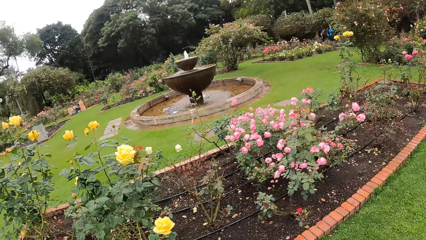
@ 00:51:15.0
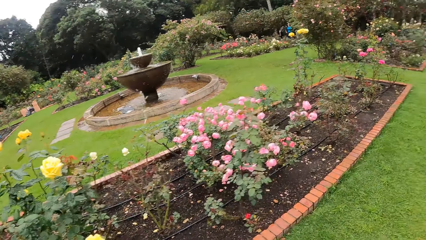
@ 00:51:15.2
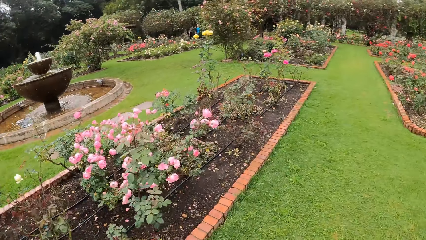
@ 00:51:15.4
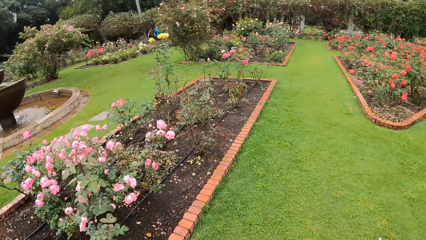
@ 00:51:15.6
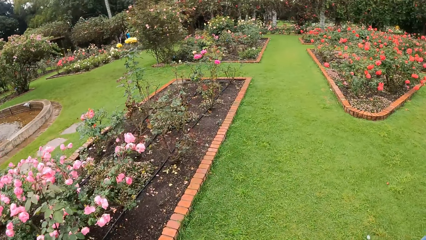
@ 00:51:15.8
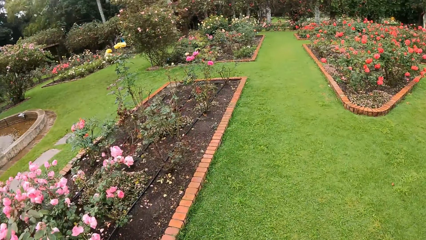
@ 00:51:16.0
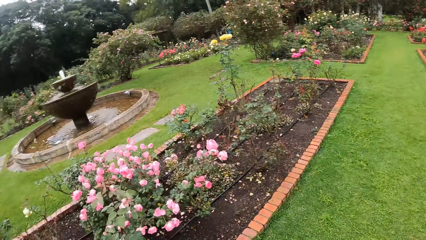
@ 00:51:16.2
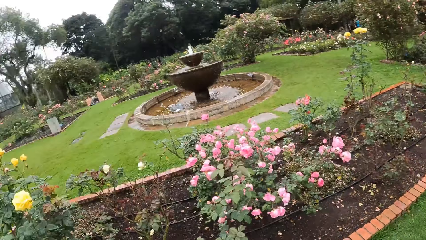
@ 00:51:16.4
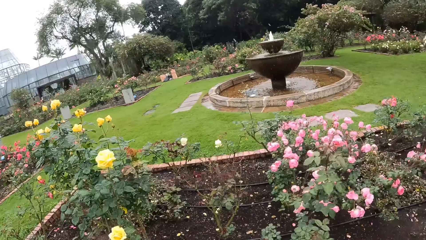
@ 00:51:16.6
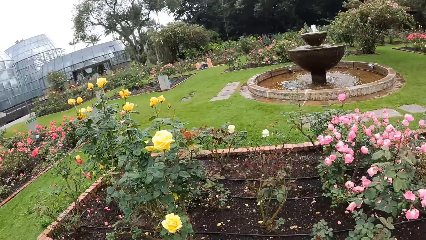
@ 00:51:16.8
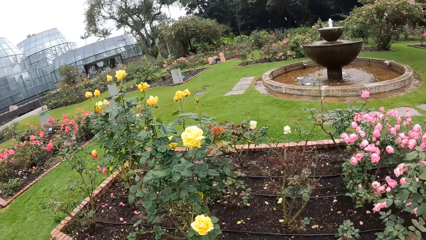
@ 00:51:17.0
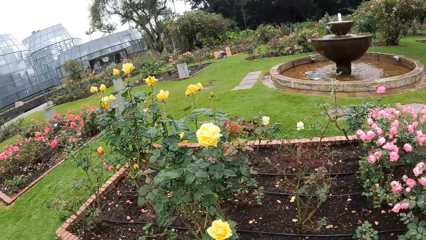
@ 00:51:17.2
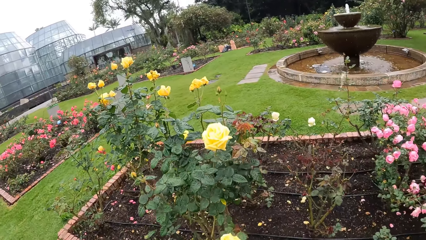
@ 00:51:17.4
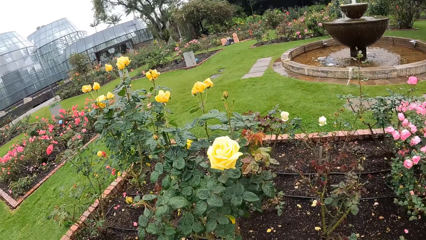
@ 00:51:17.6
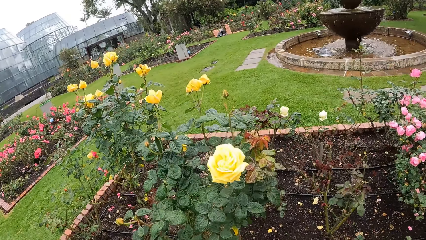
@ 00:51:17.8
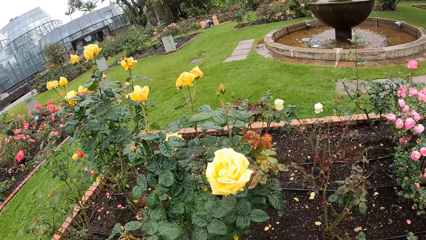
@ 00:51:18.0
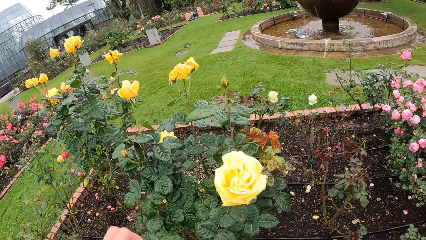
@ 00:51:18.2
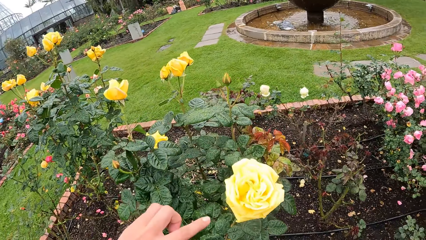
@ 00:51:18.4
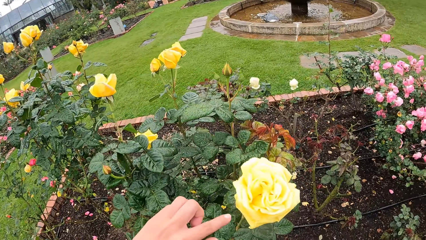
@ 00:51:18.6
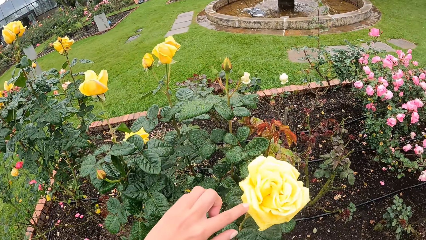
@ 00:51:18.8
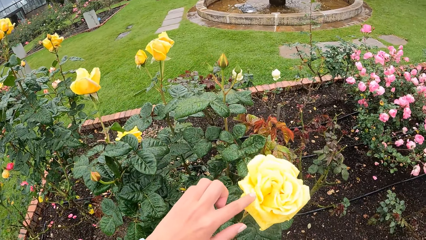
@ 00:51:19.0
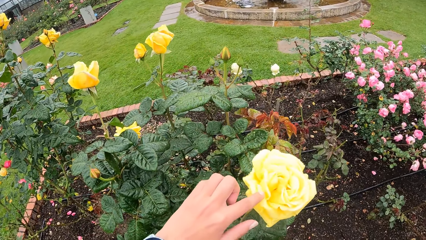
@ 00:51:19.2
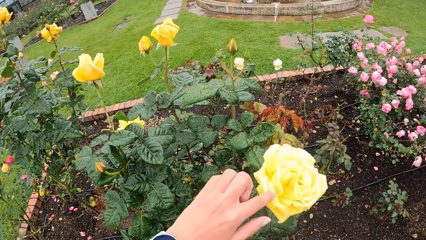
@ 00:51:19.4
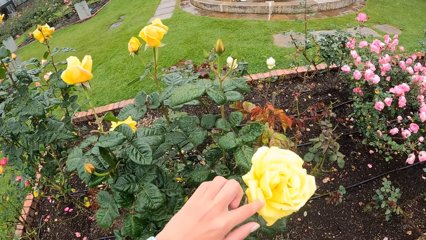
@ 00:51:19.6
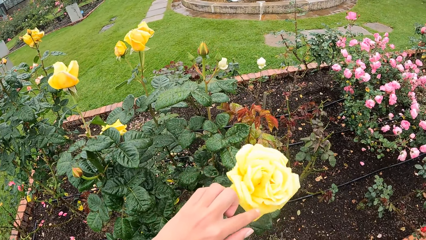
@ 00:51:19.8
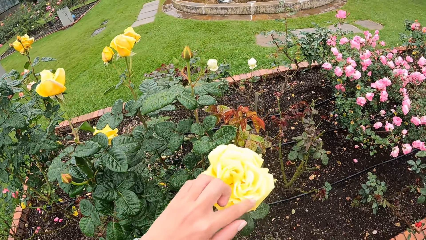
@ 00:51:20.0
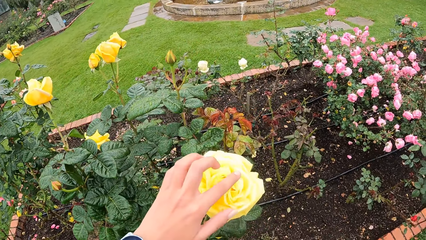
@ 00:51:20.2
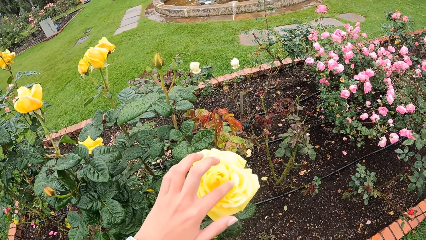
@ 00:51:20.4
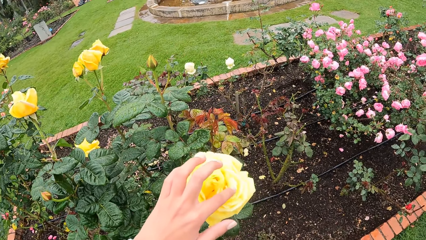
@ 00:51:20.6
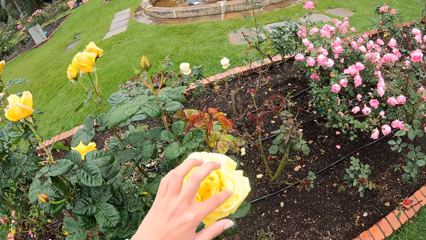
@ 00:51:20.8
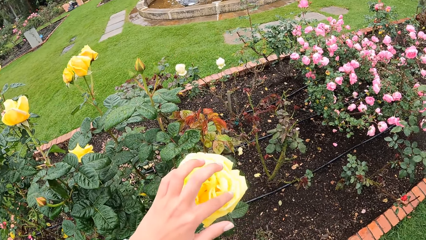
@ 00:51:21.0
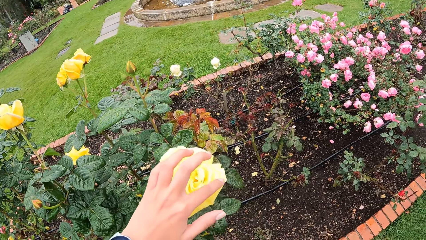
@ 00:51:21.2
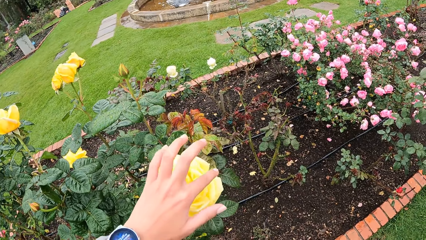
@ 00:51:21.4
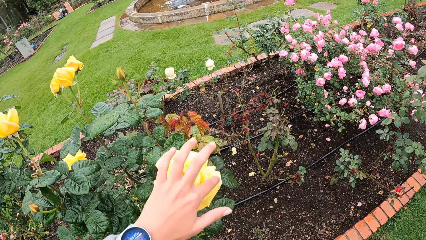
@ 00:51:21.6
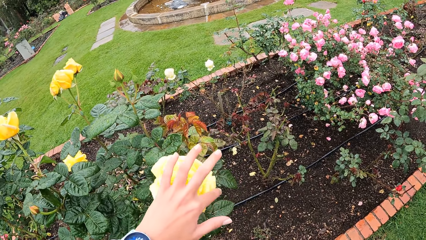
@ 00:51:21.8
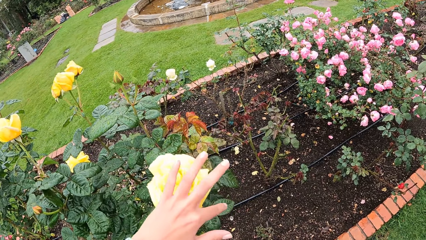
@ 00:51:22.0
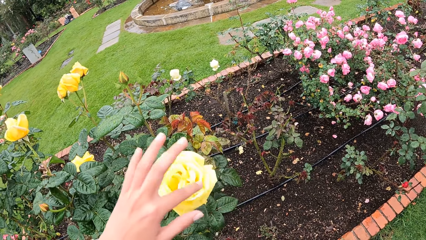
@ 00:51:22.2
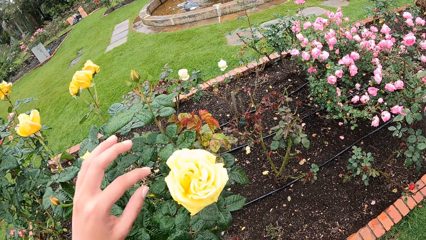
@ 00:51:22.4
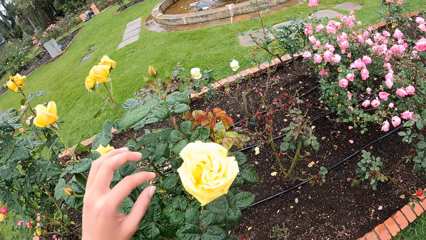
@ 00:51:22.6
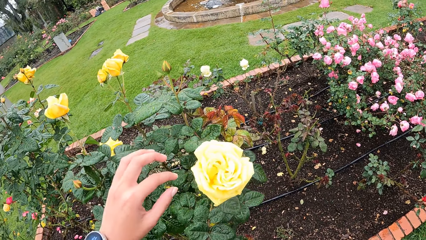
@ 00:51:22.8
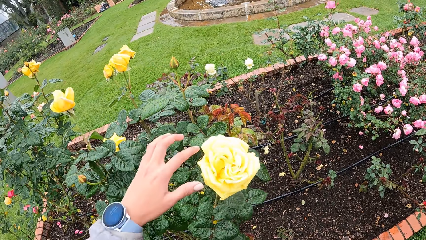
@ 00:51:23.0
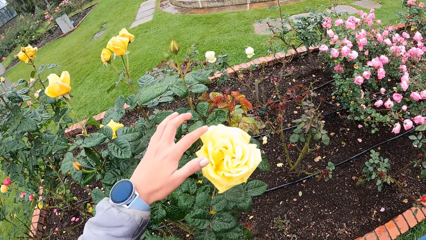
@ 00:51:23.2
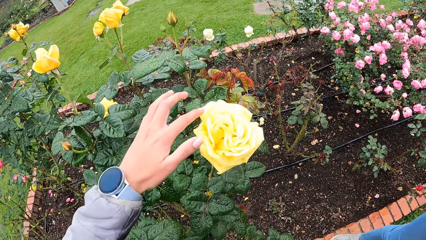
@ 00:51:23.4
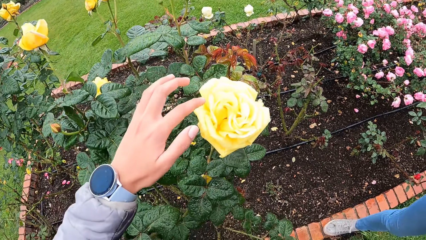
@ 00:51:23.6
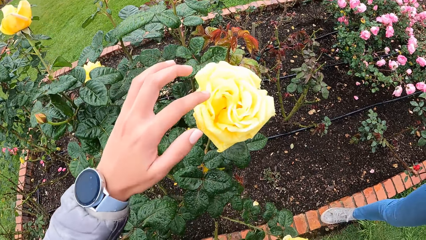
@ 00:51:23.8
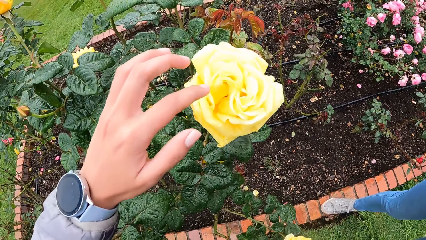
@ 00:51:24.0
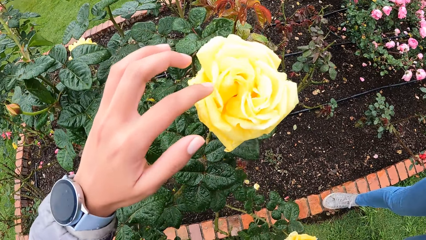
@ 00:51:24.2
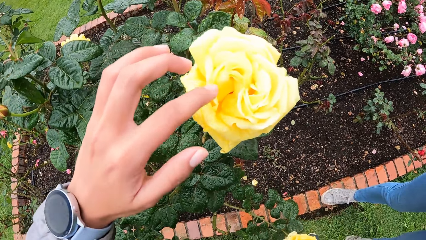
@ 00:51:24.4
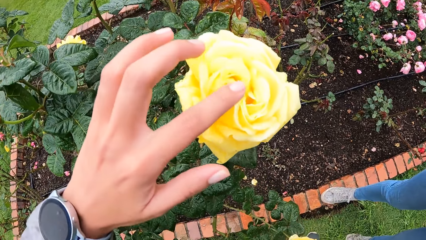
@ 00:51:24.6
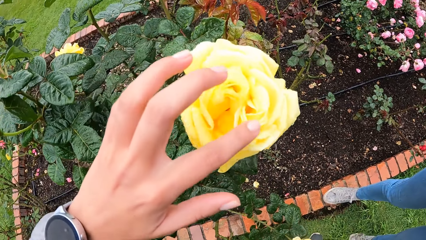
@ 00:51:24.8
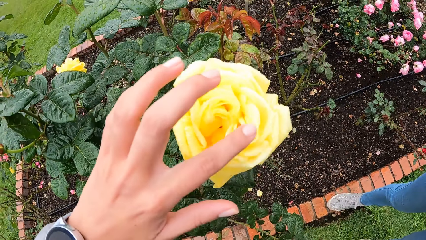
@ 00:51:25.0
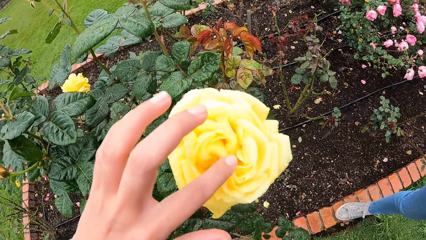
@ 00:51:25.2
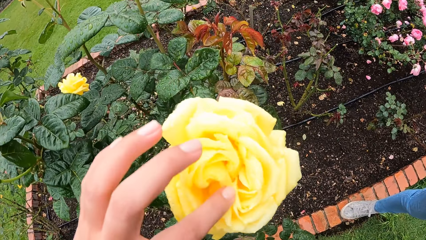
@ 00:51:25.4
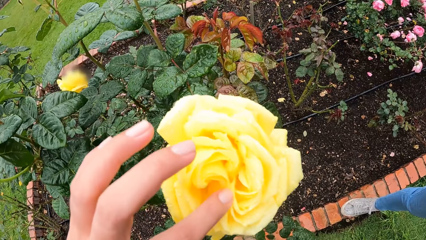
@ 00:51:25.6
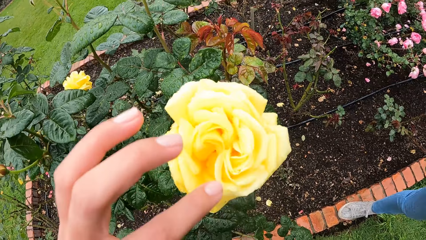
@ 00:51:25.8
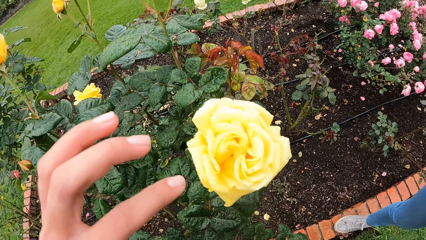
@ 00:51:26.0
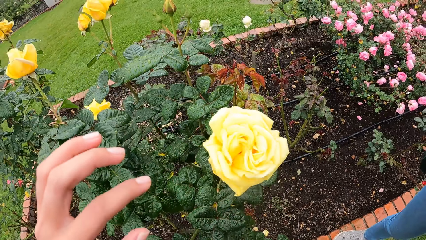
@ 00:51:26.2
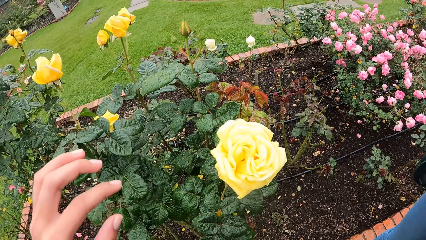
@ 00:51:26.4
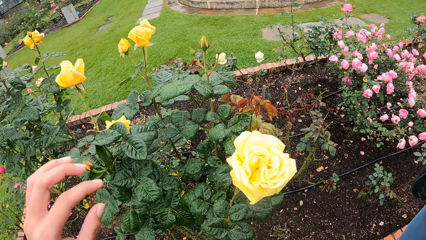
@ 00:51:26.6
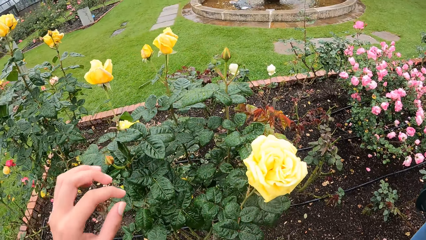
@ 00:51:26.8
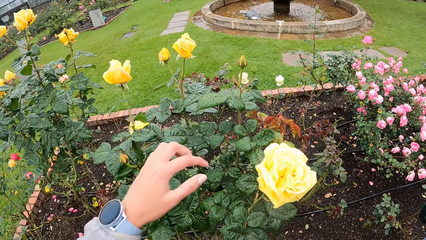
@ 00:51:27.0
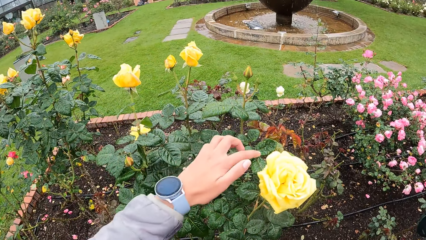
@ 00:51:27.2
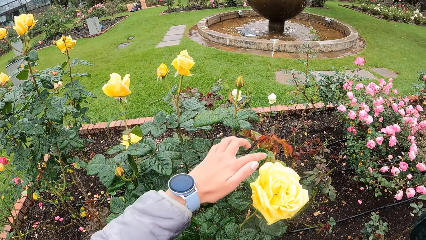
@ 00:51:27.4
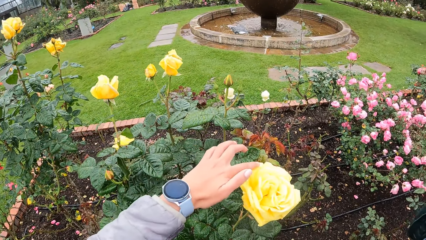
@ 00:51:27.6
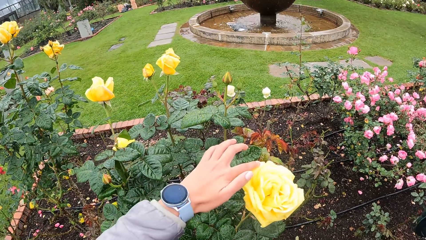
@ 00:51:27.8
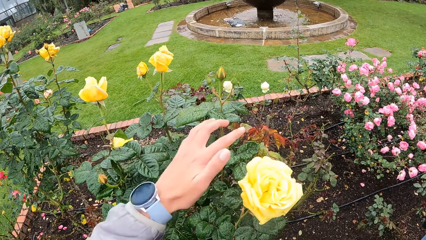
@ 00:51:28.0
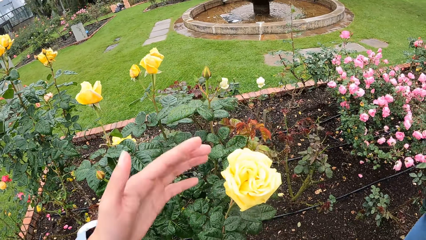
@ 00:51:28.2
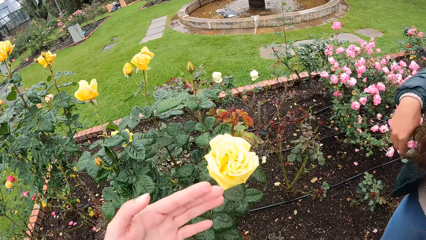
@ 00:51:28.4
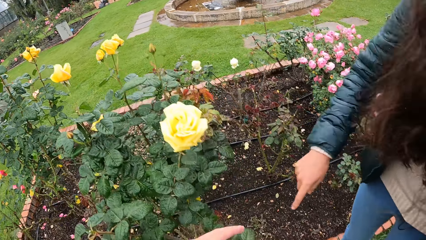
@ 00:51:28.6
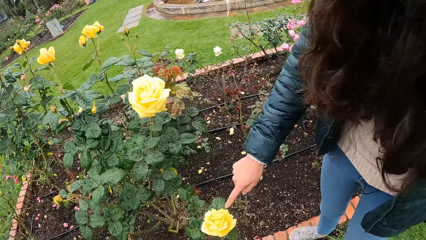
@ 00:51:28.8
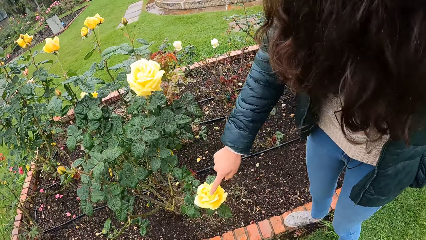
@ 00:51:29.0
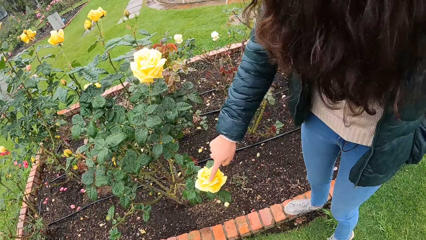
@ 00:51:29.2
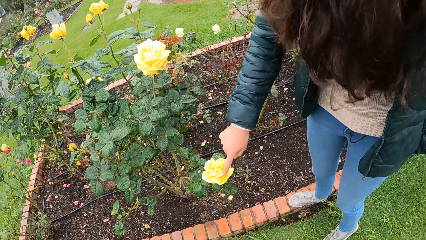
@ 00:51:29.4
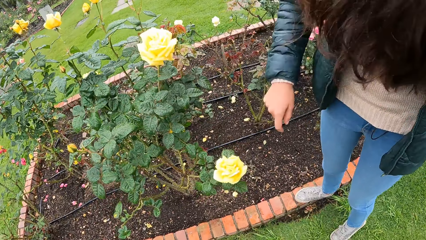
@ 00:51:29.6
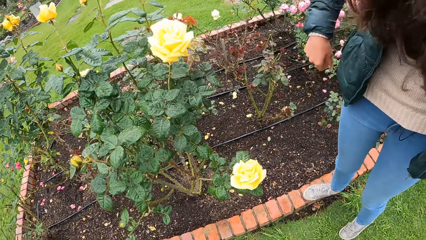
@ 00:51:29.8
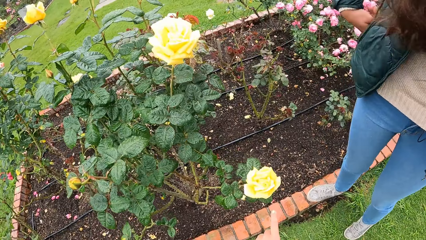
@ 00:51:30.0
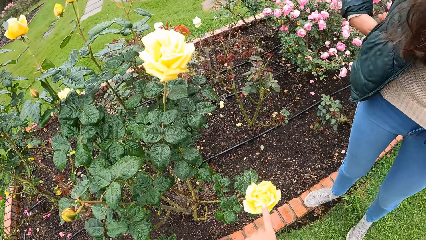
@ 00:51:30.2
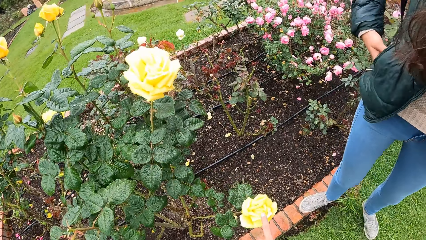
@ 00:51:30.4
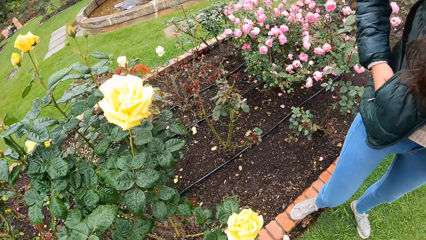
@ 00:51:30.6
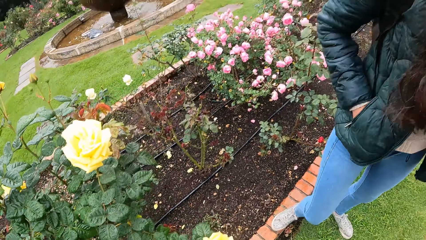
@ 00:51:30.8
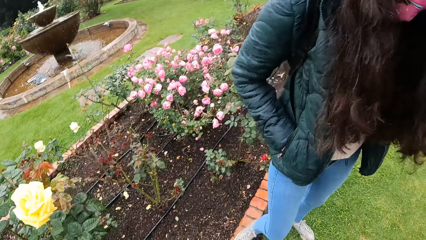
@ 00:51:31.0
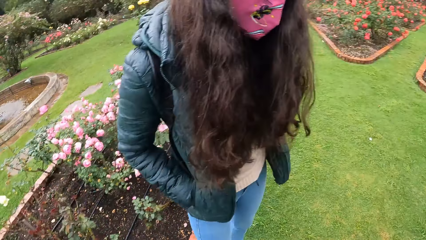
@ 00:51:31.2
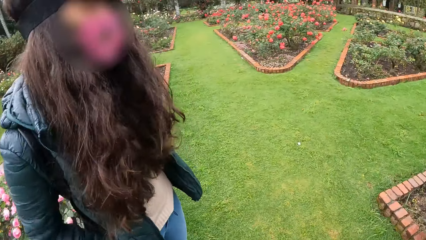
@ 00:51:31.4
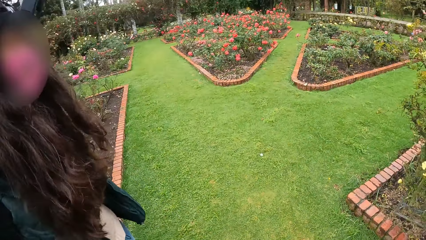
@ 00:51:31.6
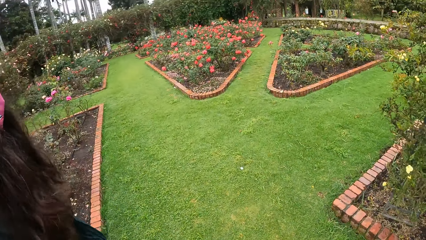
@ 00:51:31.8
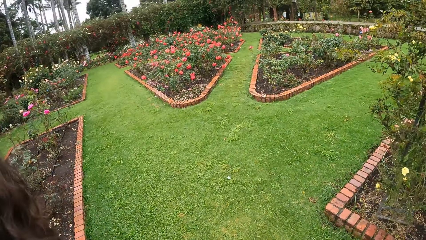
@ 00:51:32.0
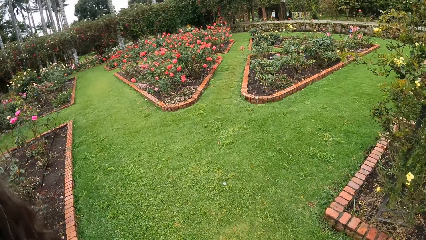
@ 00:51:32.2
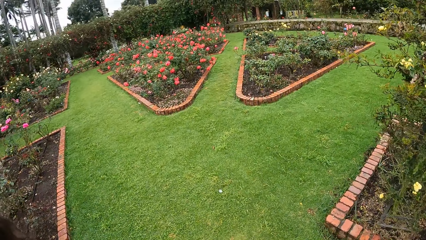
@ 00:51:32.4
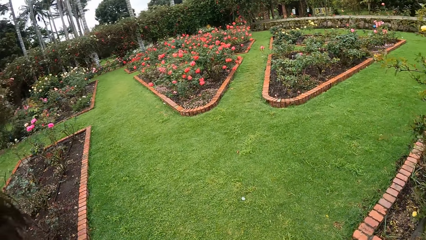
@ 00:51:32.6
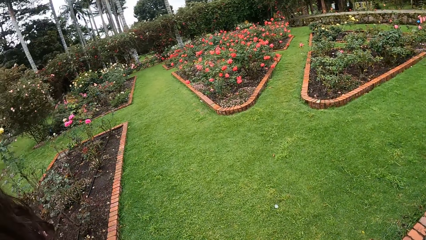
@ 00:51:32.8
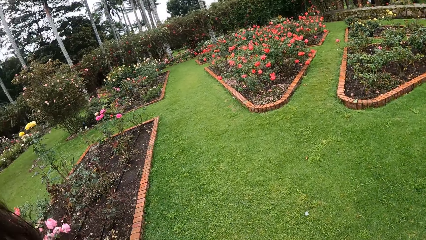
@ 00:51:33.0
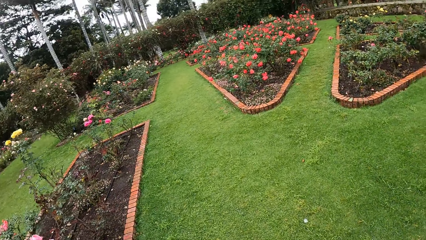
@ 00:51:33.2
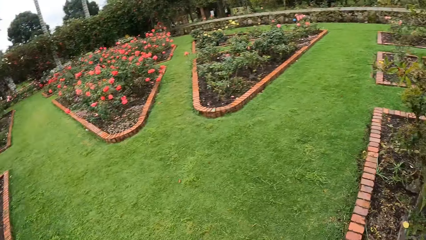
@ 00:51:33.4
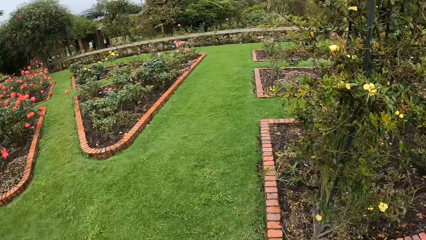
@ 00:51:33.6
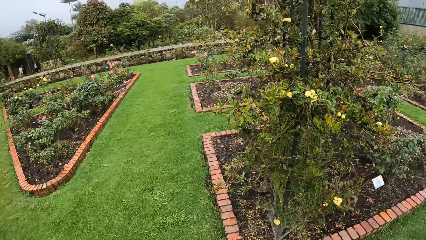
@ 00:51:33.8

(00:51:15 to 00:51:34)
The camera wearer touches a flower with her left hand. The girl touches the flower with her right hand. The camera wearer looks around the garden.
